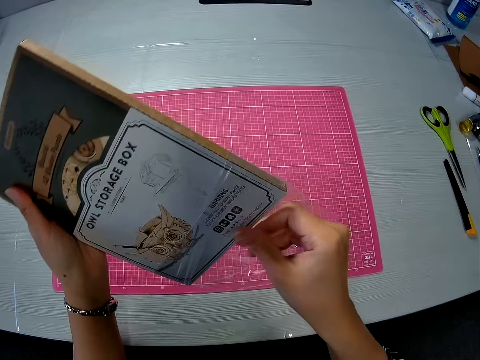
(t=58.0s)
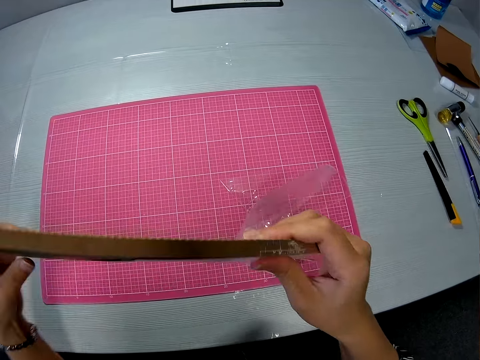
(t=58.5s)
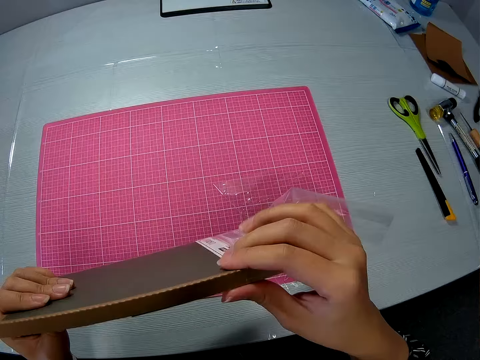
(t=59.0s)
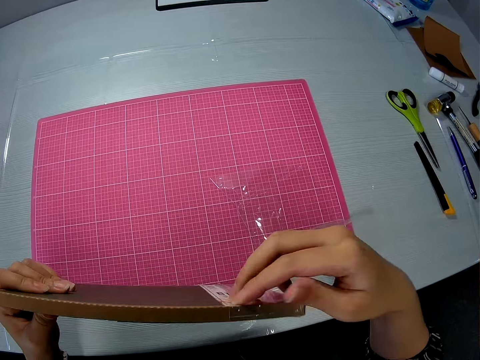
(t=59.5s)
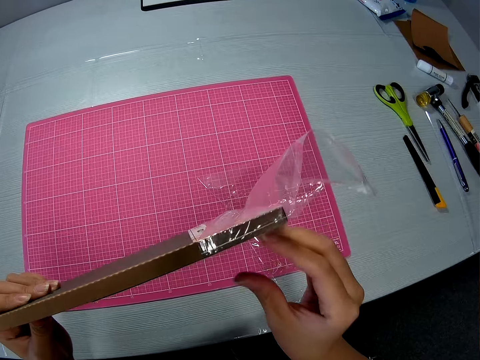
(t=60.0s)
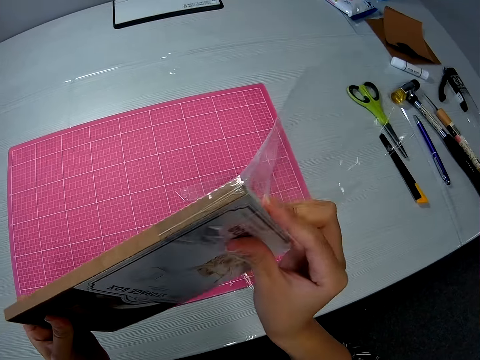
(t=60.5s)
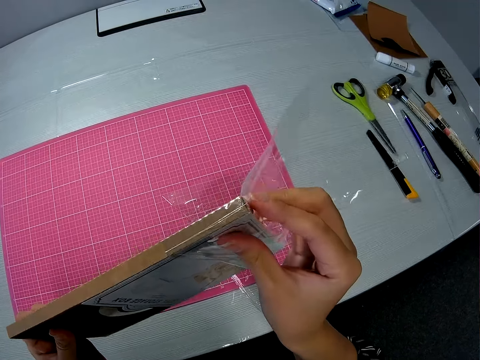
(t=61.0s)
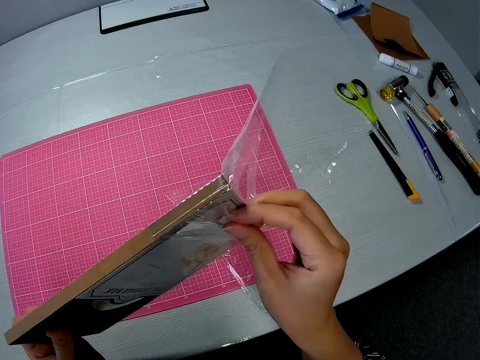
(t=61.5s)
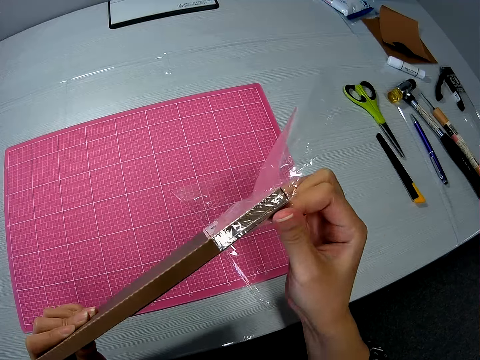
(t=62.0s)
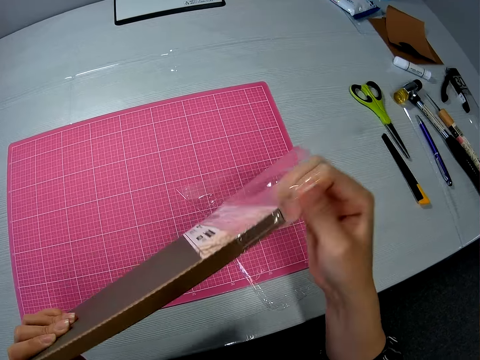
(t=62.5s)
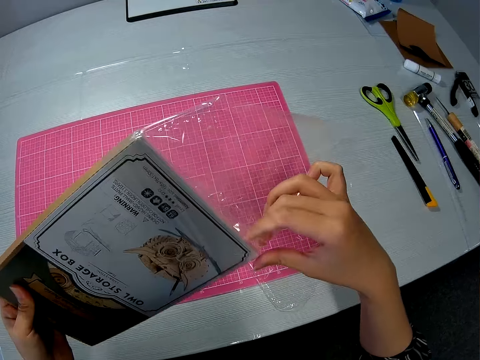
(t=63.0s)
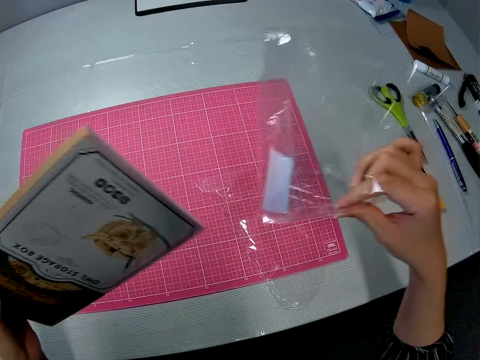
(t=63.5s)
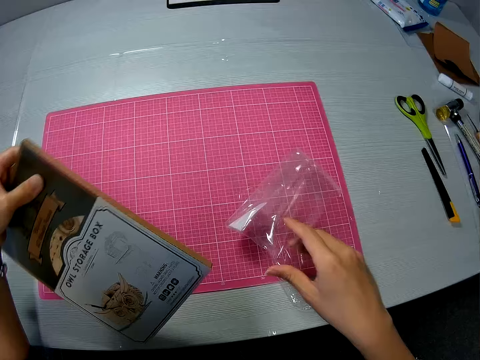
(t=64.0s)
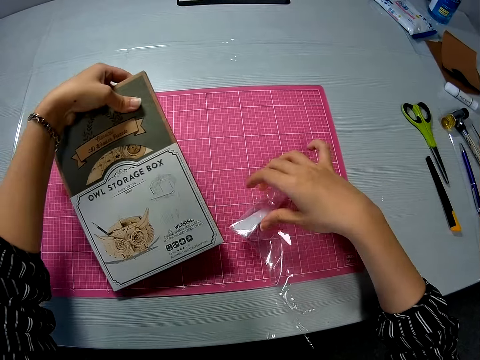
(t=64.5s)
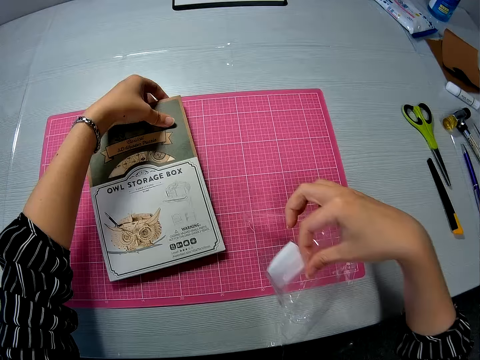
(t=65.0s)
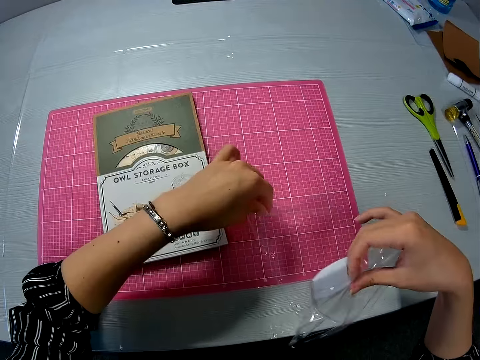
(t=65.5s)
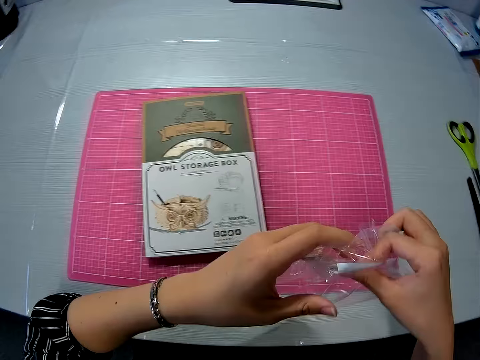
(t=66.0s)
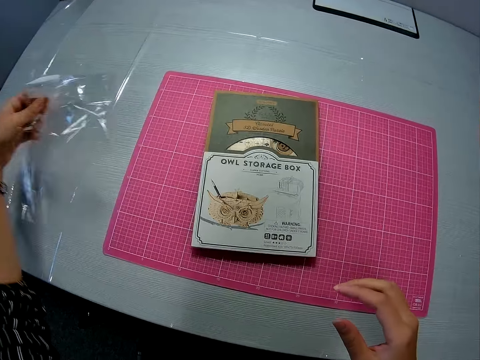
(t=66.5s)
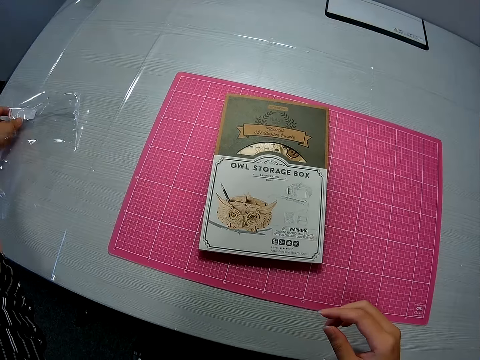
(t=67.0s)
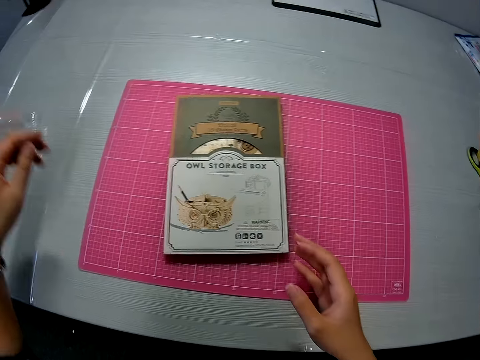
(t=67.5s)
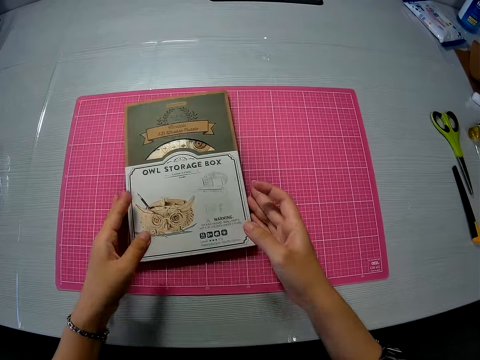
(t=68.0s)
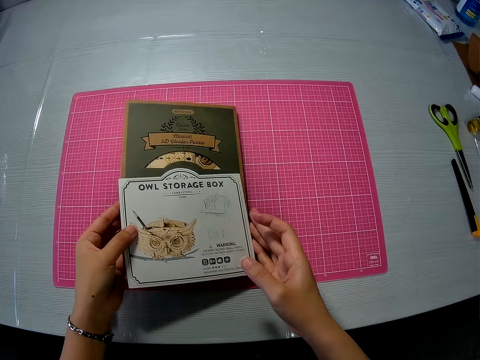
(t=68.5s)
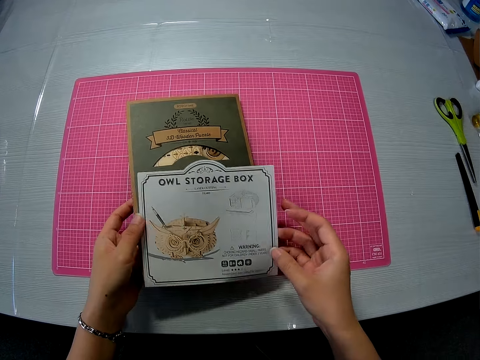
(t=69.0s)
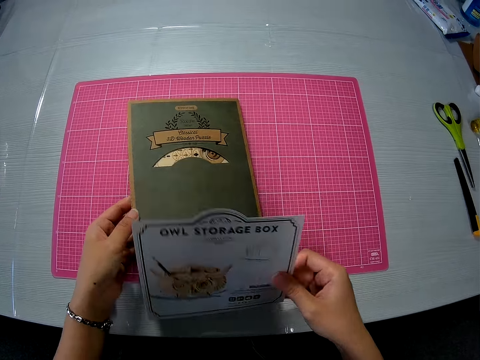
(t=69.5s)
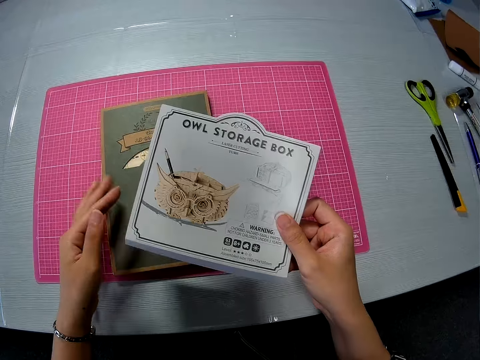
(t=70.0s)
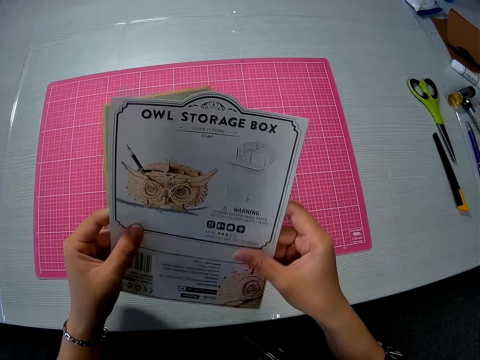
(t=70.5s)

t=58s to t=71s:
The camera wearer puts the cover on the table. They put the owl box on the table. They take the cover from the table and put the cover on the left side of the table. They carry the storage box pack. They pick something from the top of the owl storage box. They remove a paper from the pack.

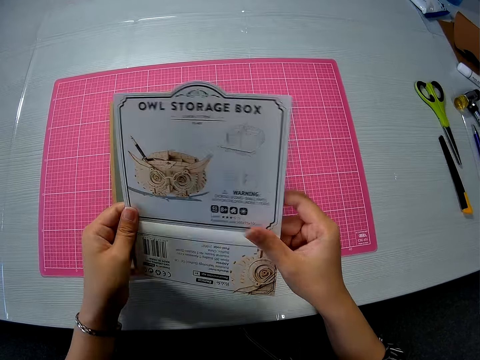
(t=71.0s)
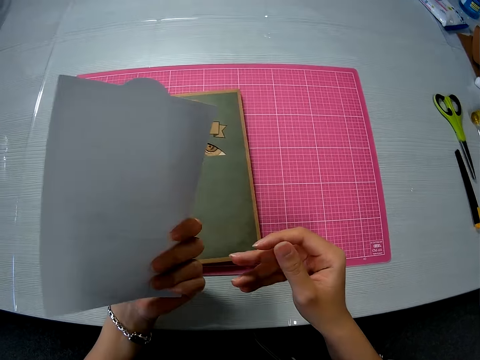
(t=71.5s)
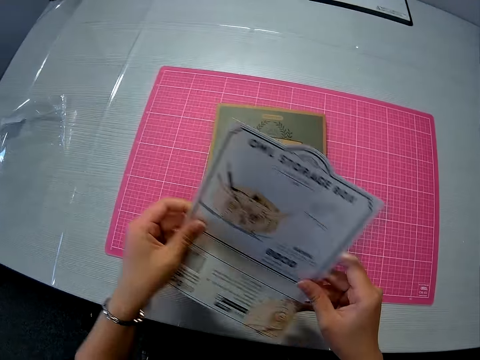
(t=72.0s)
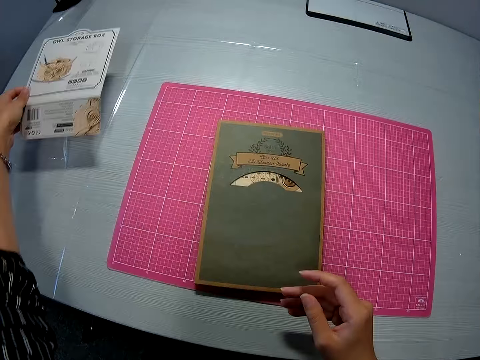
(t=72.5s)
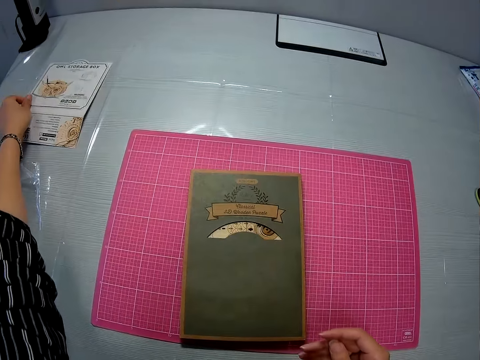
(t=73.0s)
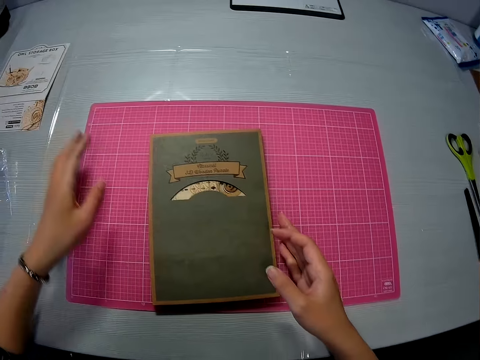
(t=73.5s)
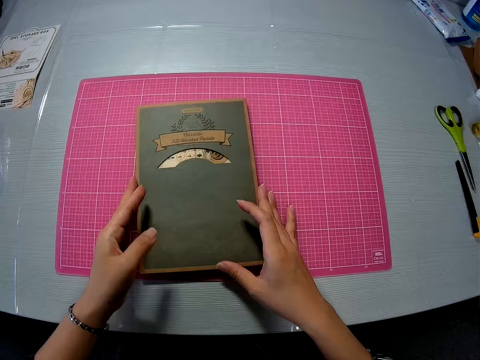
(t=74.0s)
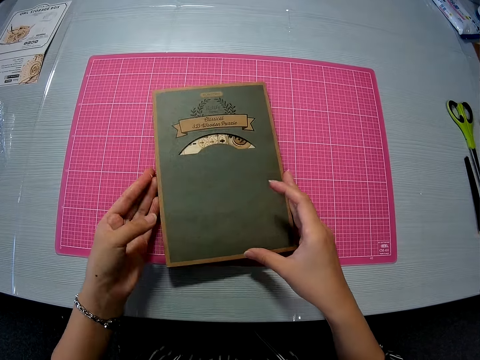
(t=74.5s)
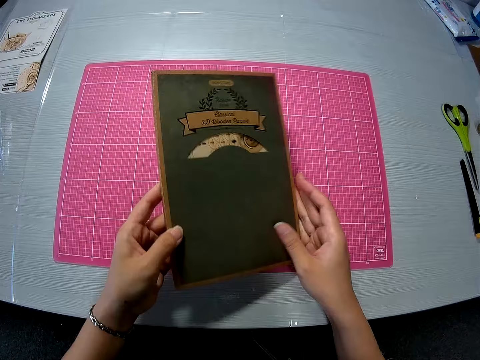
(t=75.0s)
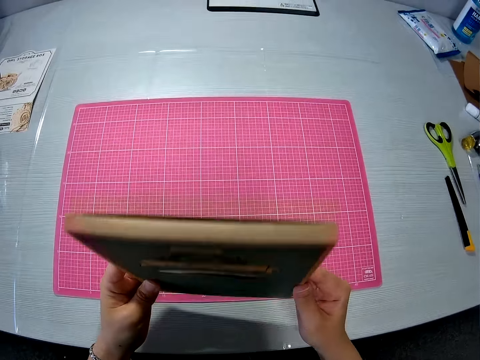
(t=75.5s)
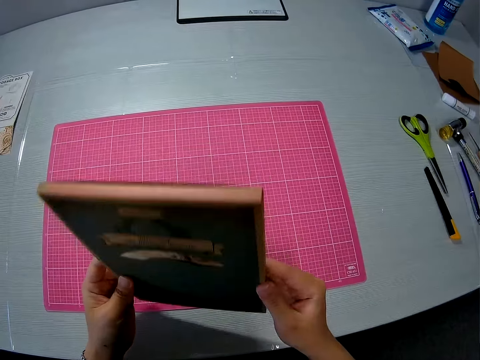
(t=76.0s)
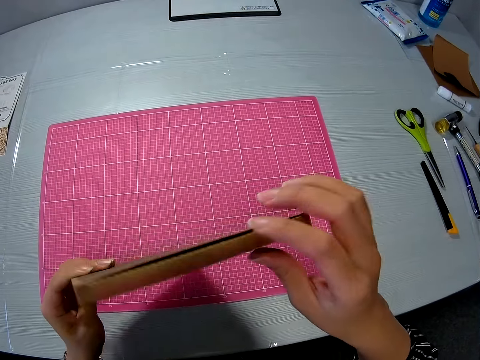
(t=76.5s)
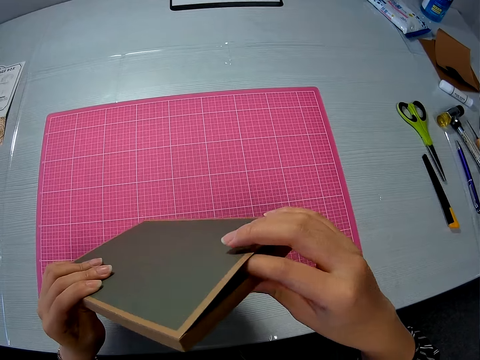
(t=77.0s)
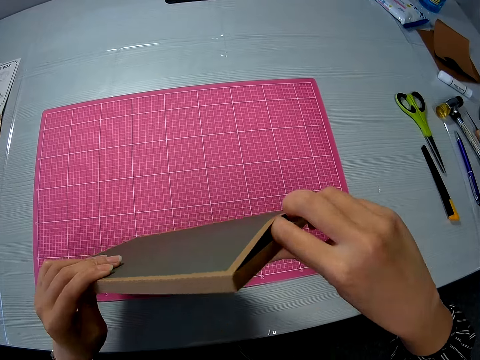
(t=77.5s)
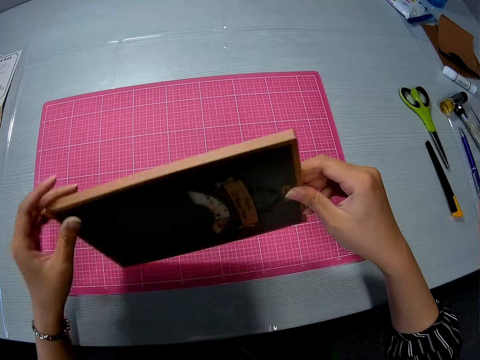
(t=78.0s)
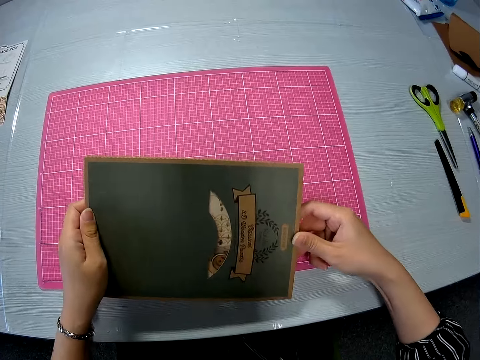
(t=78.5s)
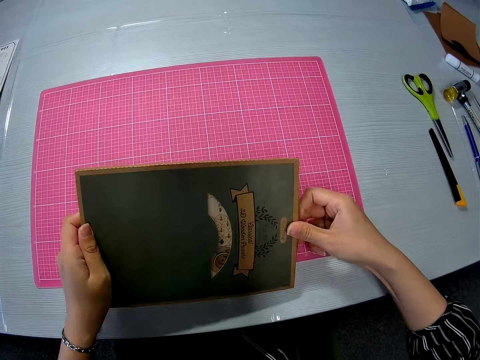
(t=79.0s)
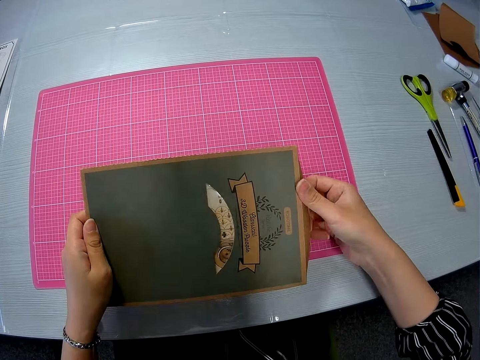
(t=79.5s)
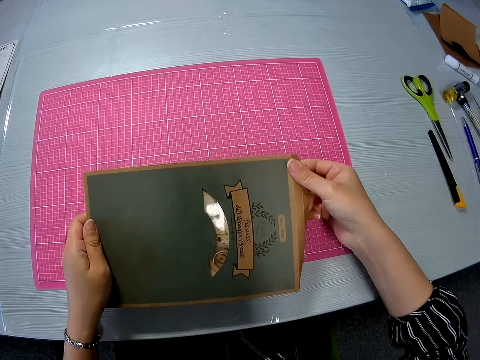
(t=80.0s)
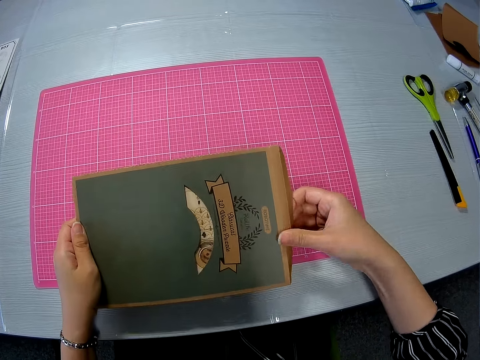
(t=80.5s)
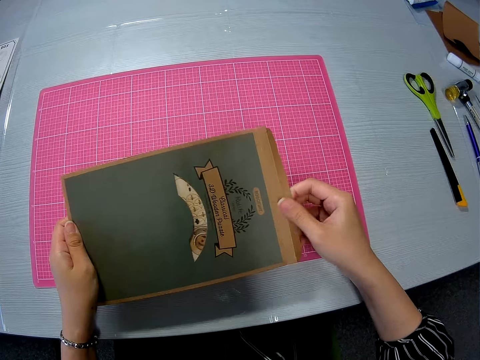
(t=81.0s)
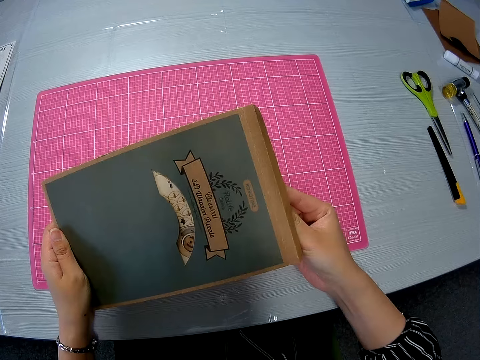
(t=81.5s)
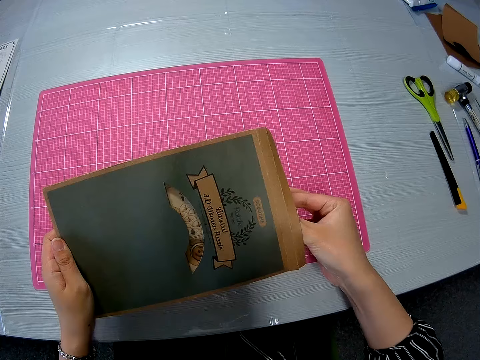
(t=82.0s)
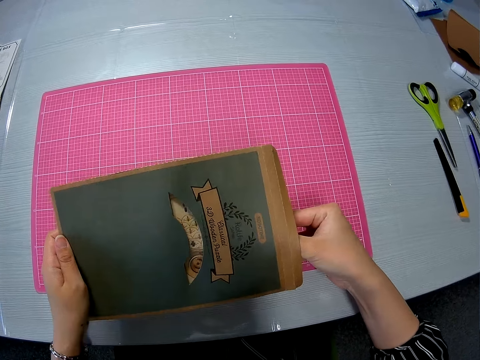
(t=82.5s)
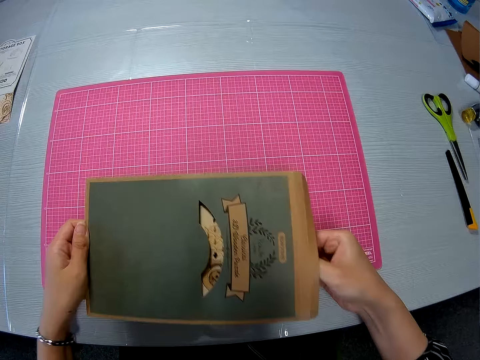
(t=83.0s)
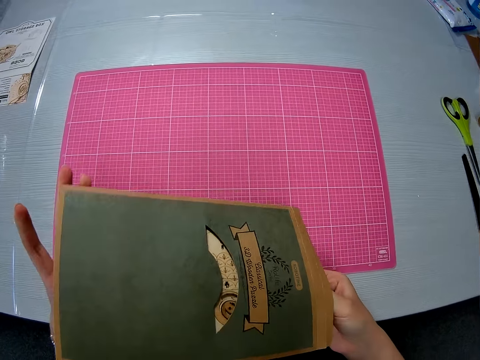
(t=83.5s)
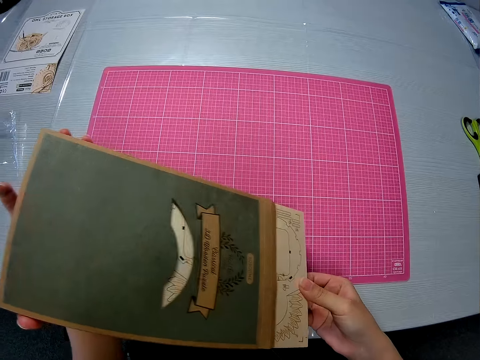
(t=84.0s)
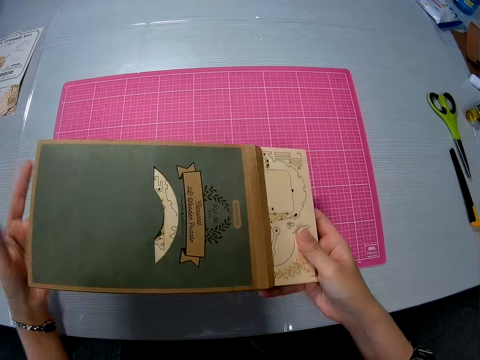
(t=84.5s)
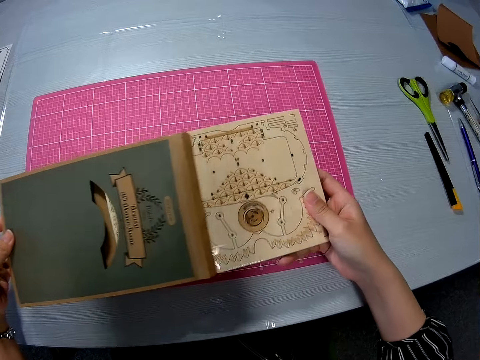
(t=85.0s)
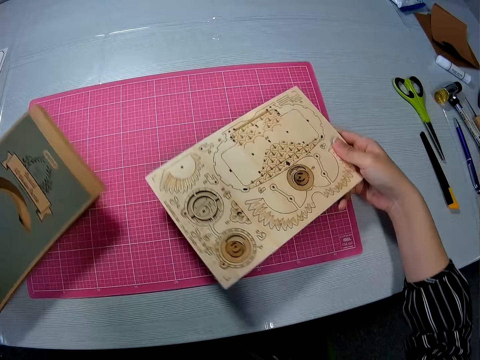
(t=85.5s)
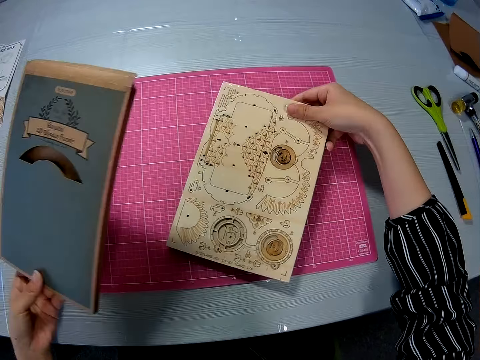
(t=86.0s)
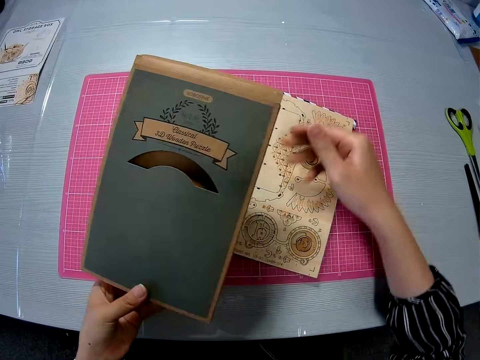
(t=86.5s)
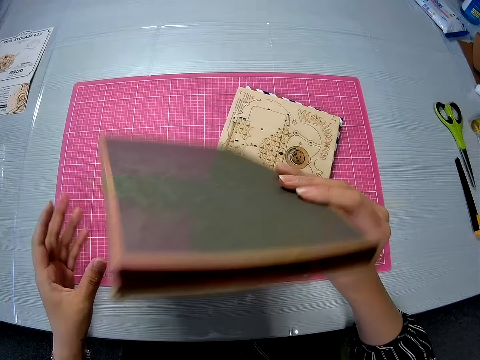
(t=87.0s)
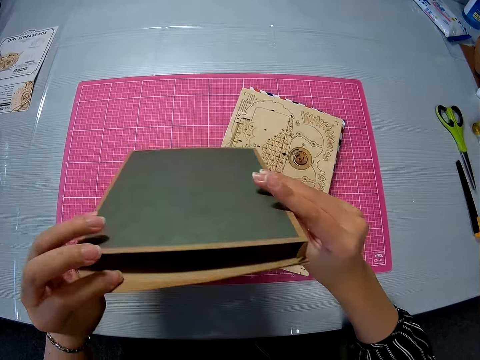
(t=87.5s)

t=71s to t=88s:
The camera wearer unfolds an object. They turn the back of the object and turn the front of the object. They drop the paper on the table. They pick up the owl storage box. They carry the storage box pack. They put a finger in the box. They open the storage box pack. They remove another object. They place the object on the table. They turn the back of the box.
